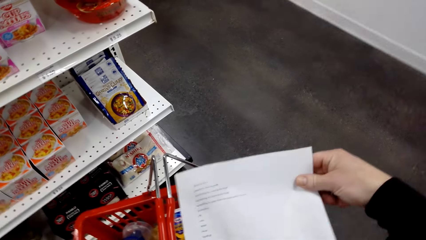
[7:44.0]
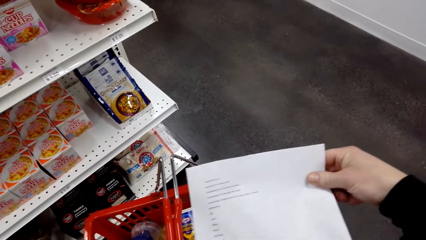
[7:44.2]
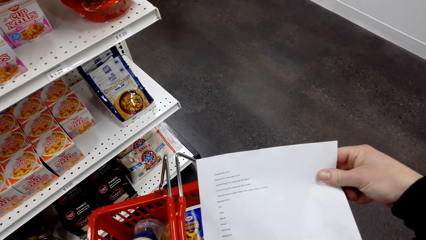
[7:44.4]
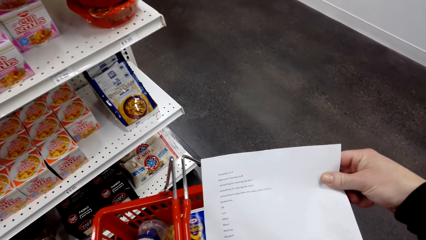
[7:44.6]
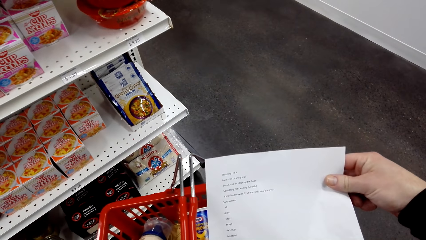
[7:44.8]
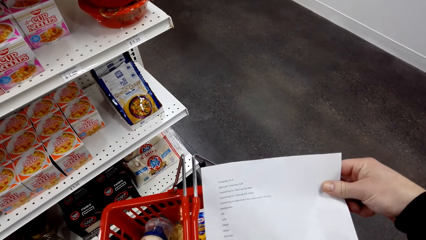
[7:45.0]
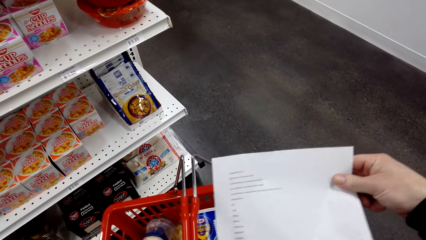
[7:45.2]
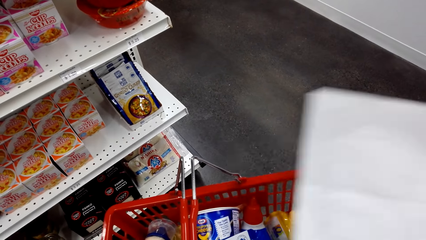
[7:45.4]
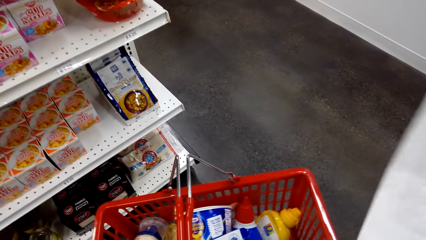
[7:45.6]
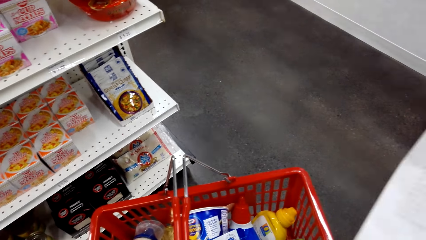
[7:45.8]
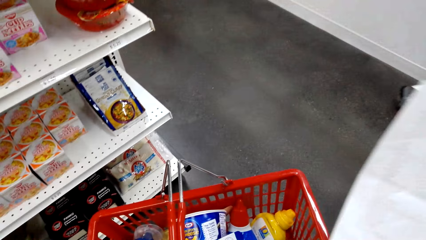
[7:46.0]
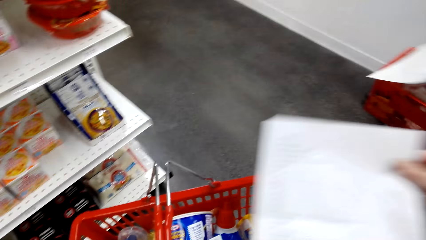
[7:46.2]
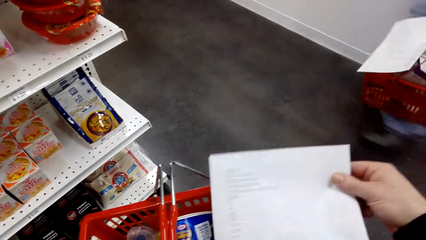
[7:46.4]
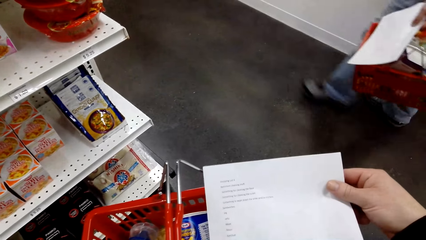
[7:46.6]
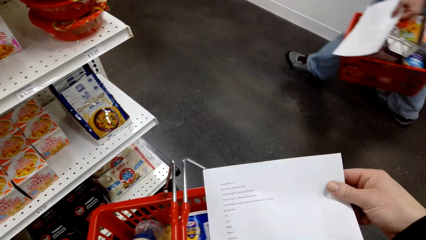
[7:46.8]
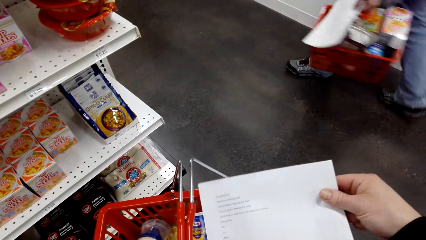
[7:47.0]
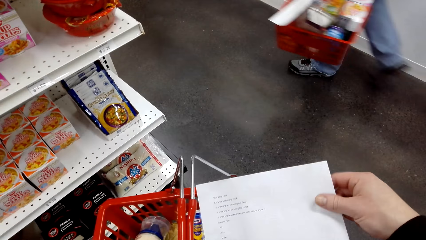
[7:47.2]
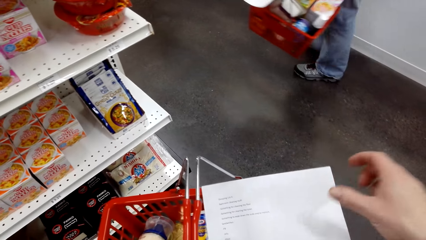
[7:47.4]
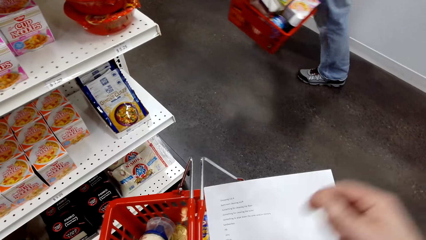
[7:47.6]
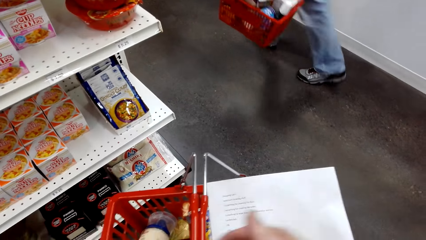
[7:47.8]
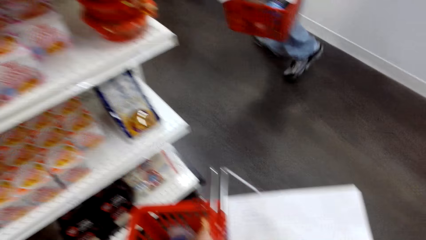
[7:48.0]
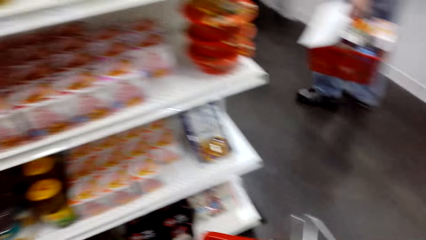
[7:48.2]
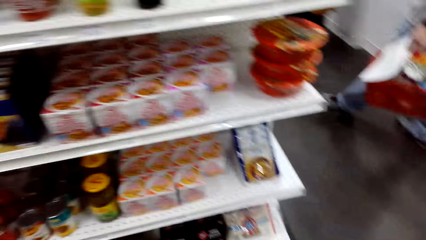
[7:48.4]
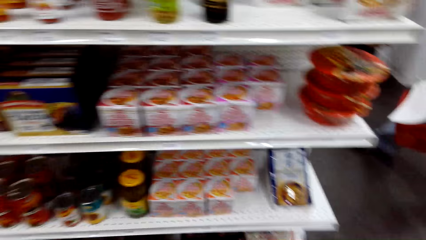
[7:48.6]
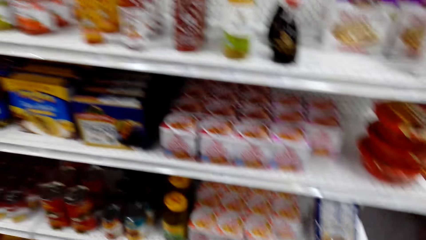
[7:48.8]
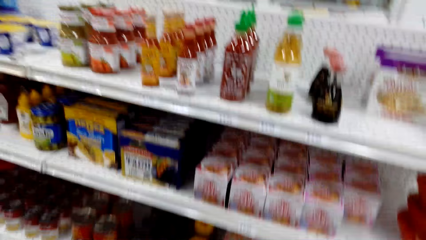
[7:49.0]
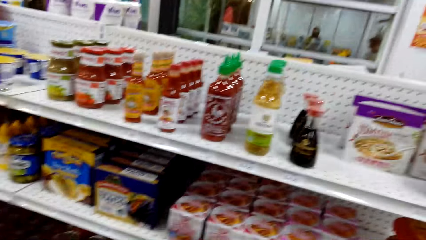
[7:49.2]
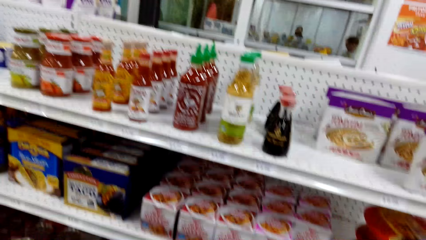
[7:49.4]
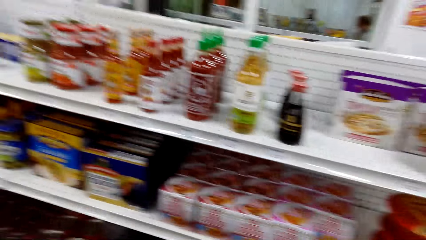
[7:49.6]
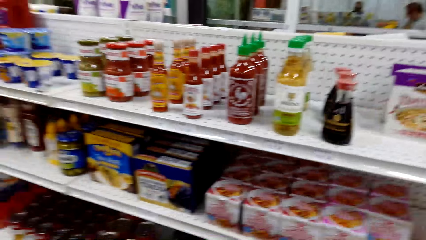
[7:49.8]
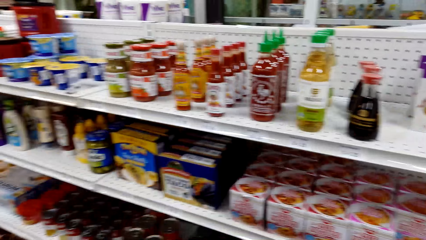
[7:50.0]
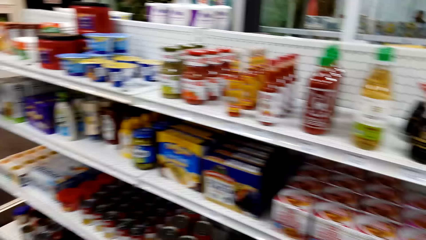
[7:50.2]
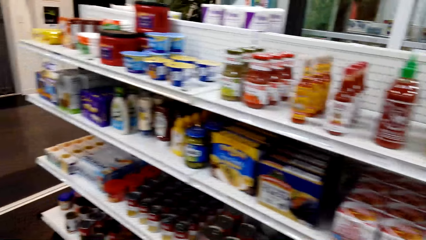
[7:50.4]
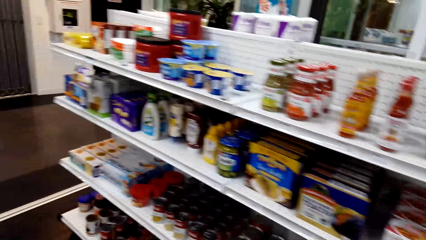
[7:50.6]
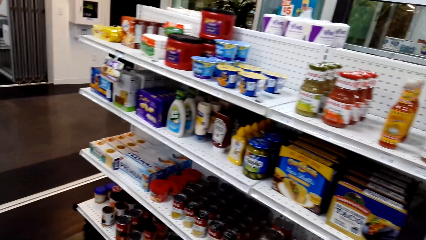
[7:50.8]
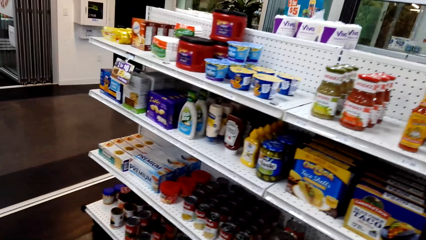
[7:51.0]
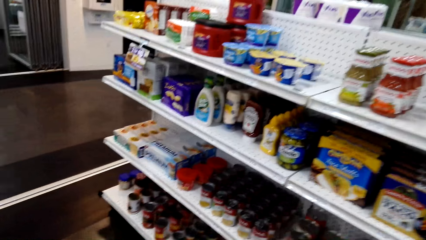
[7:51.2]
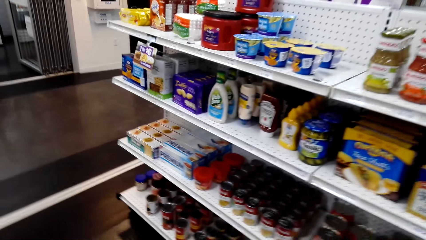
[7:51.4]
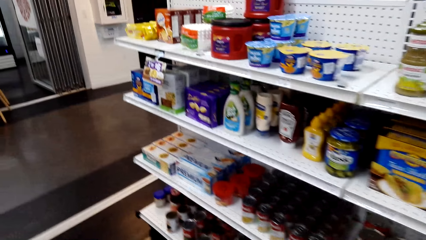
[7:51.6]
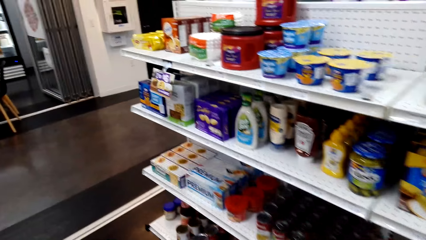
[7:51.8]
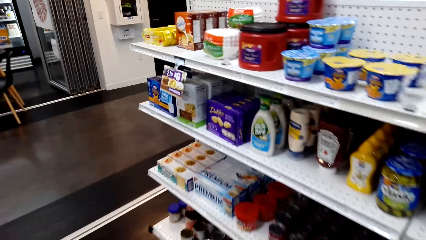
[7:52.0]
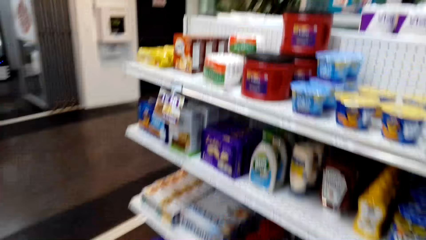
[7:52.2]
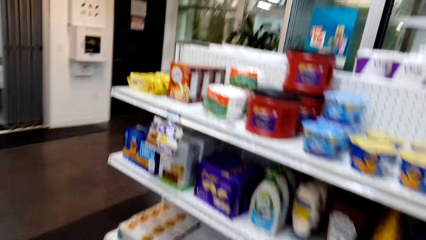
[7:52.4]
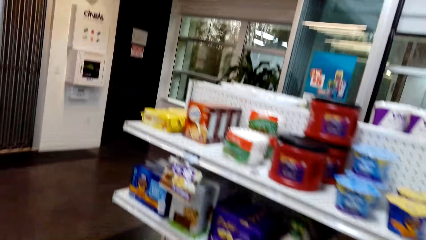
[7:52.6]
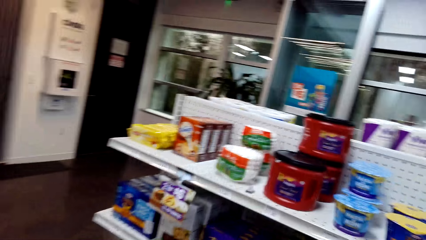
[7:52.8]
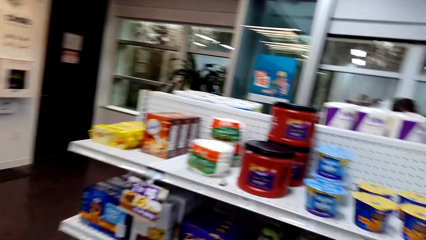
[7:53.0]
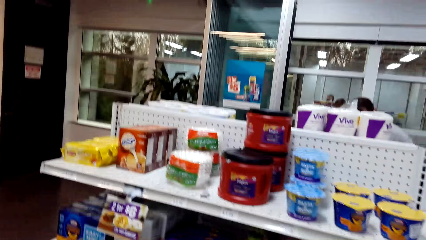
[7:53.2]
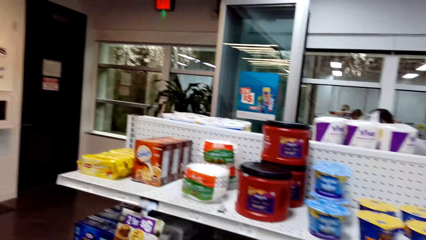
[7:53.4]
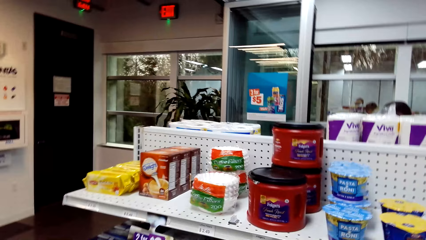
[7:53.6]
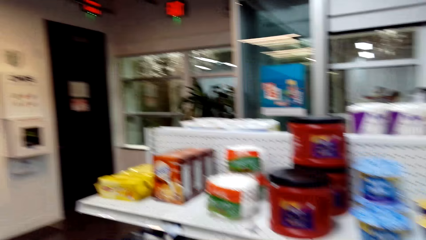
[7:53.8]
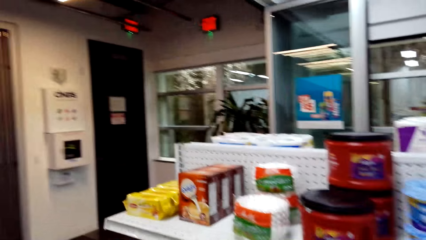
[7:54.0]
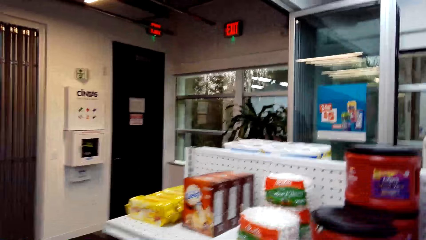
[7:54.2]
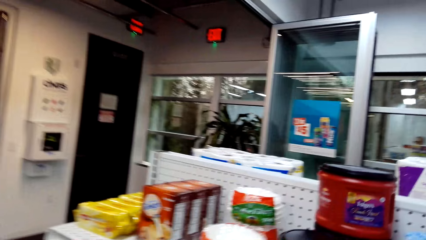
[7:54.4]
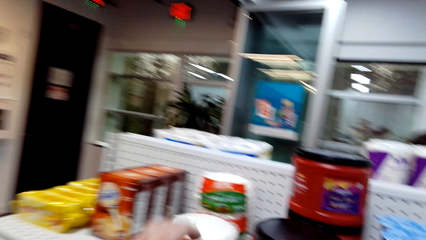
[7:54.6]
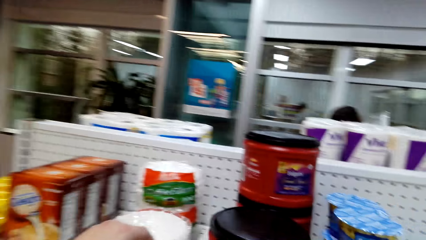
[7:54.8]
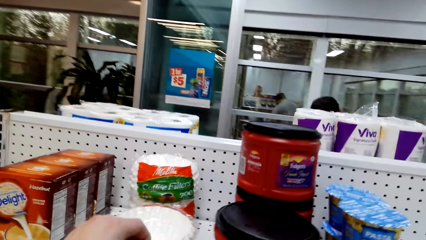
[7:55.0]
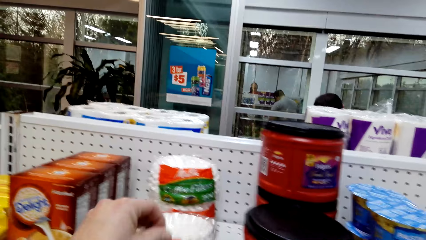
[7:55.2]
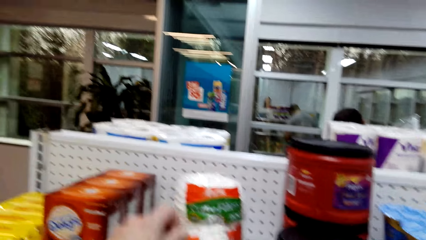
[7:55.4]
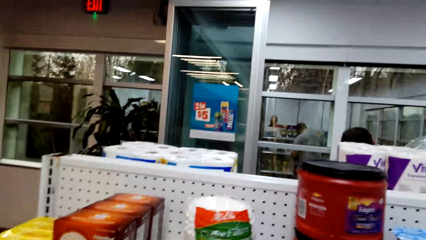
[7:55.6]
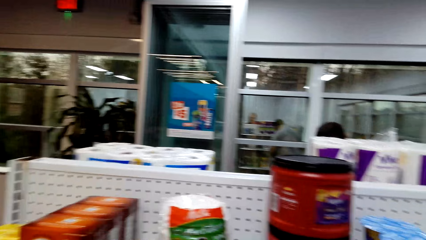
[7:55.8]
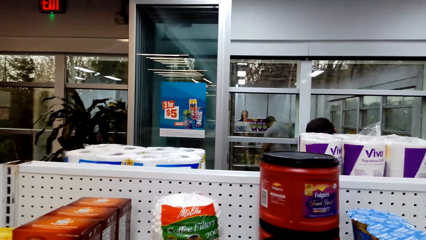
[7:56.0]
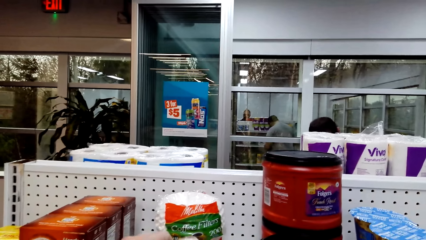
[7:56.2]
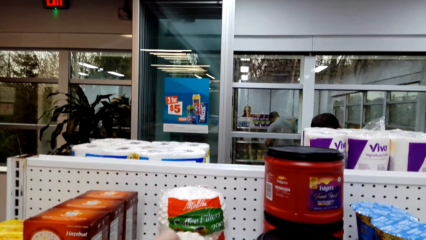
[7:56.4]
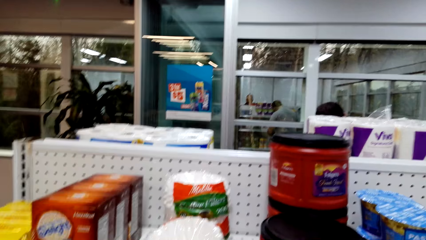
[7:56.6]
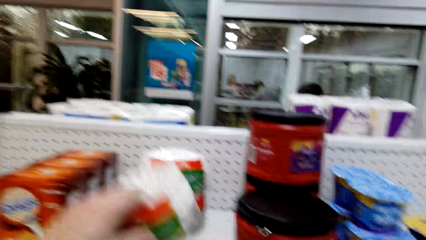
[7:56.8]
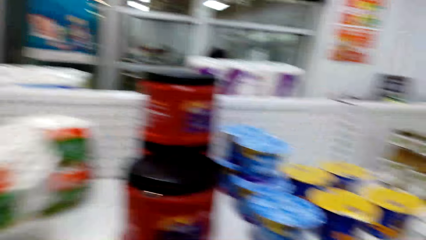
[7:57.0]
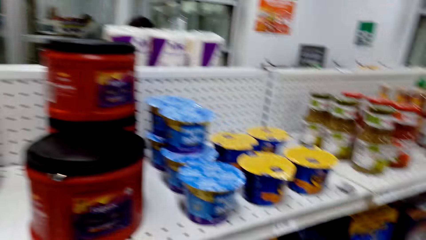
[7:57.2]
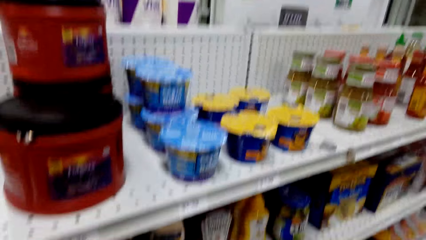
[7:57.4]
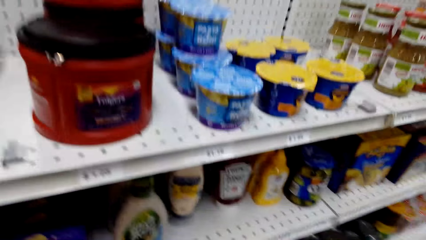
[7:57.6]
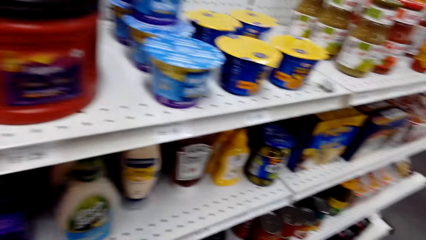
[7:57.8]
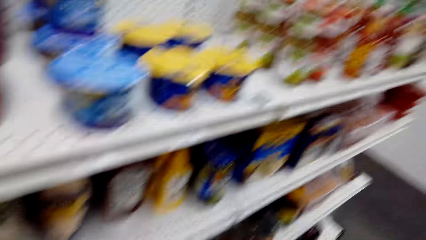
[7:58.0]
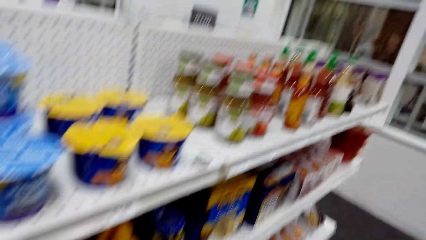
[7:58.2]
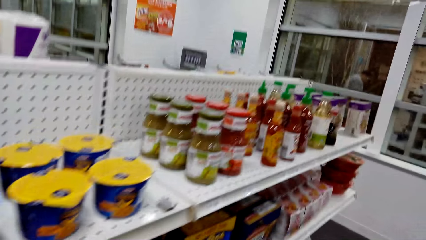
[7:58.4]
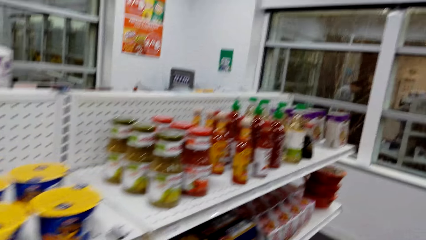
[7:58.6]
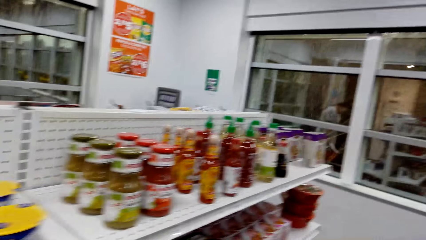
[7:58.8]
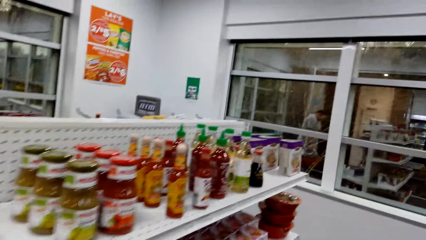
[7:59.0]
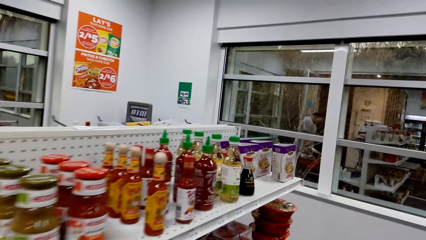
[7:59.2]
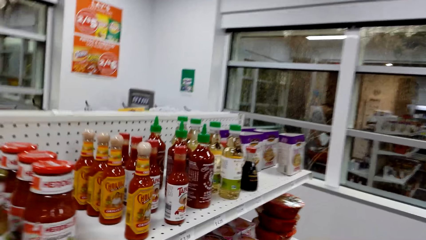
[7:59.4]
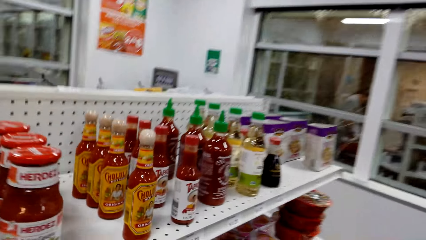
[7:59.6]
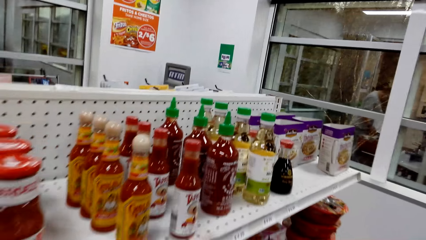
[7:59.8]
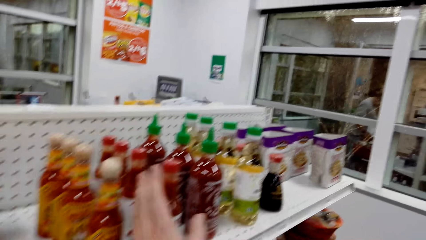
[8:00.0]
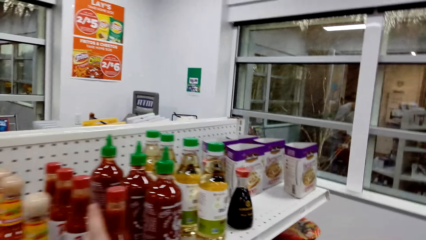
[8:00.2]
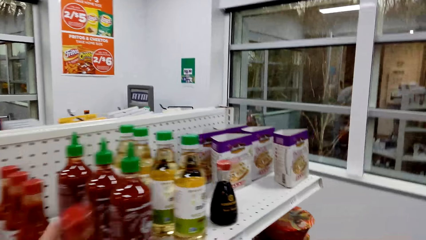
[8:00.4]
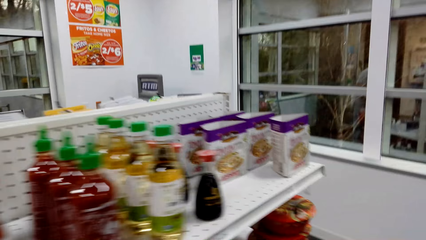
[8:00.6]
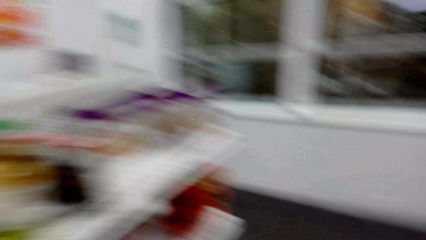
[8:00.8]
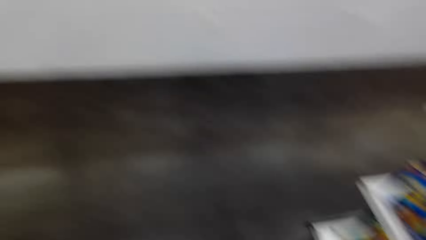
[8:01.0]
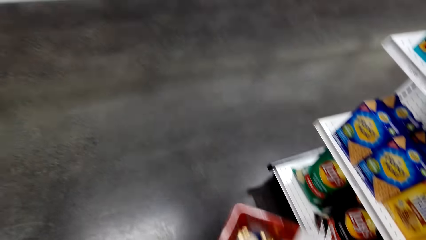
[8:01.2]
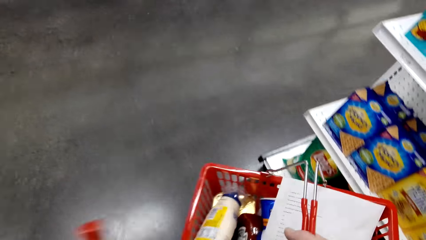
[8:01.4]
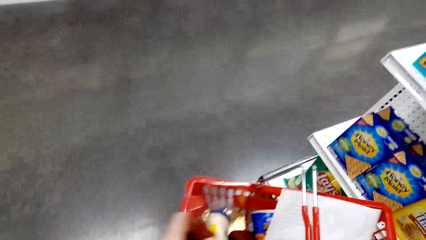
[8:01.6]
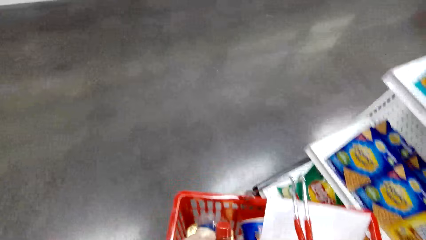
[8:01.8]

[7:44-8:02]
The camera wearer stares at the paper. A man walks in the supermarket. The camera wearer places the paper on the shopping bucket. They walk in the supermarket. They pick coffee filters. They walk in the supermarket. They pick up a tomato sauce.
